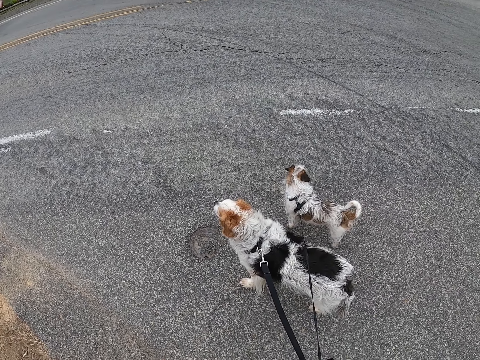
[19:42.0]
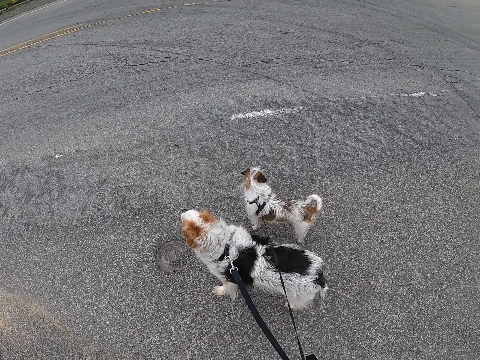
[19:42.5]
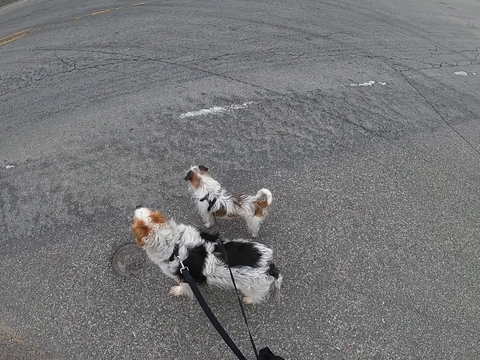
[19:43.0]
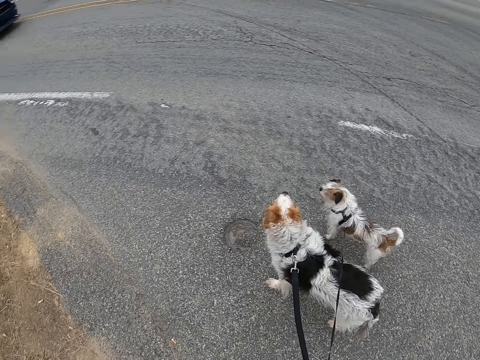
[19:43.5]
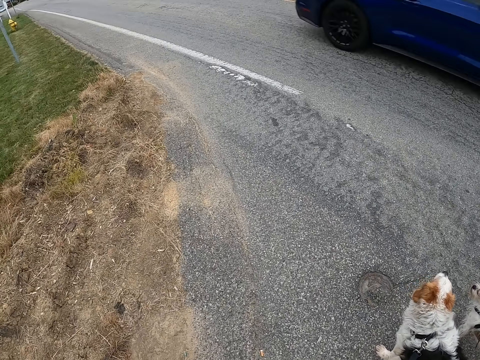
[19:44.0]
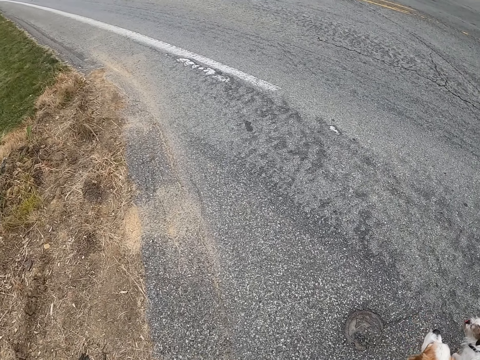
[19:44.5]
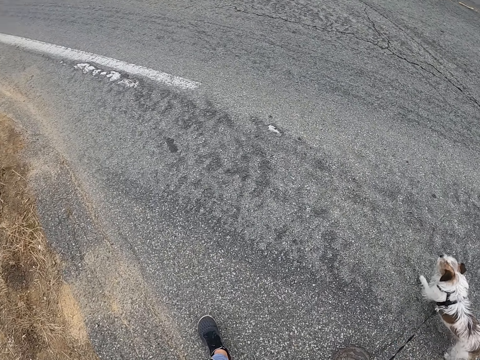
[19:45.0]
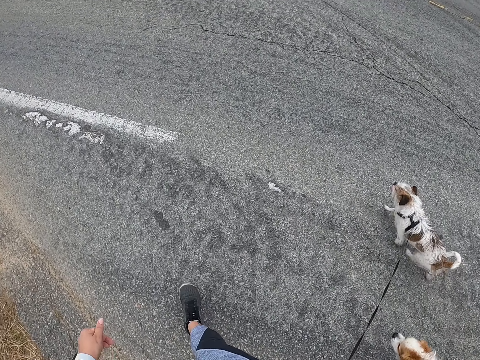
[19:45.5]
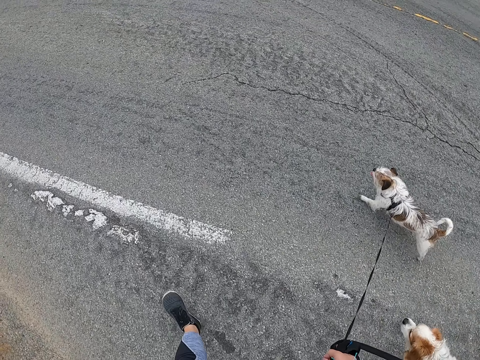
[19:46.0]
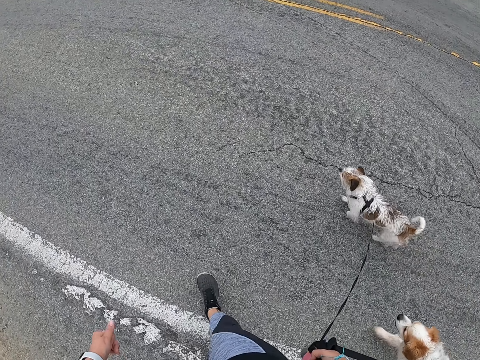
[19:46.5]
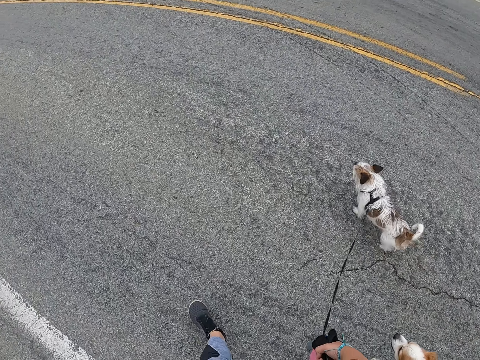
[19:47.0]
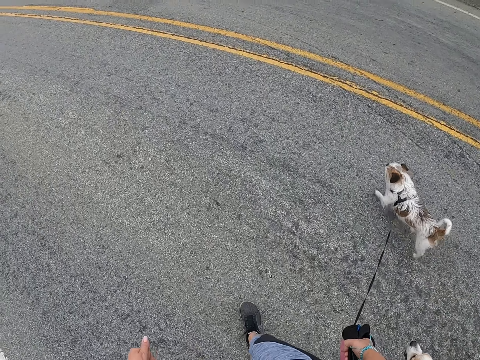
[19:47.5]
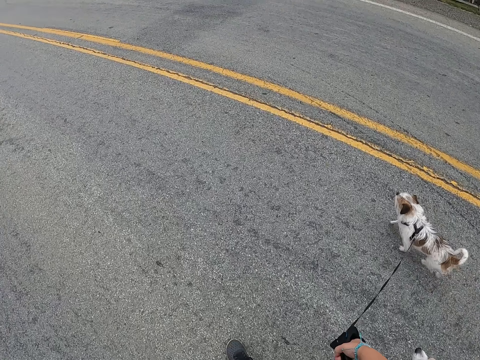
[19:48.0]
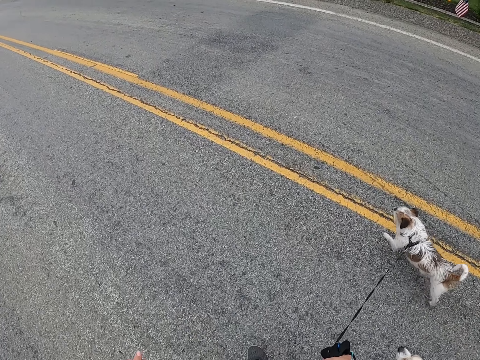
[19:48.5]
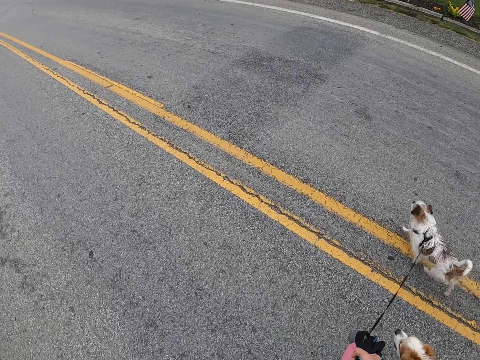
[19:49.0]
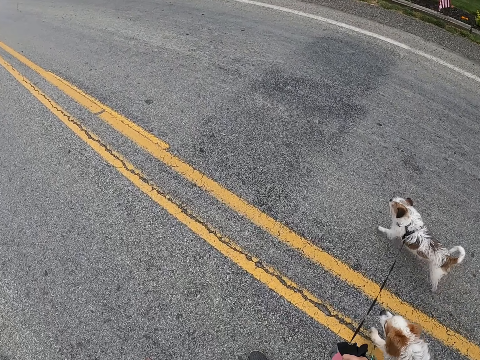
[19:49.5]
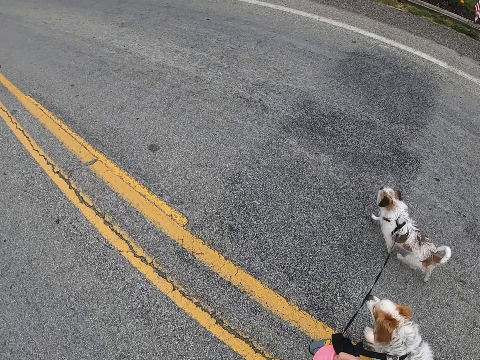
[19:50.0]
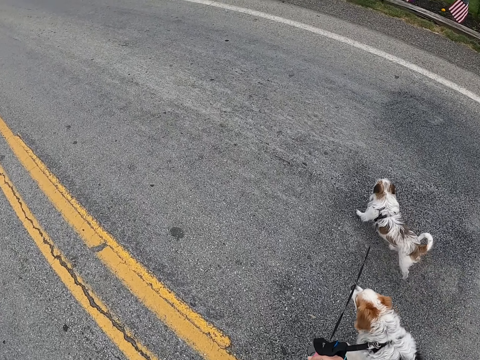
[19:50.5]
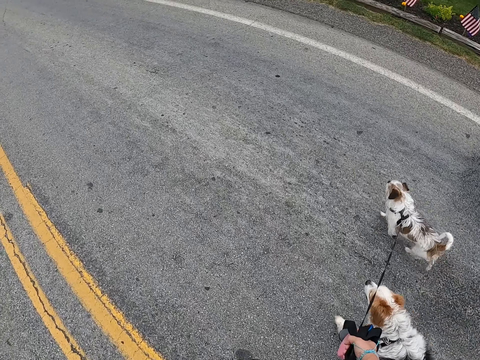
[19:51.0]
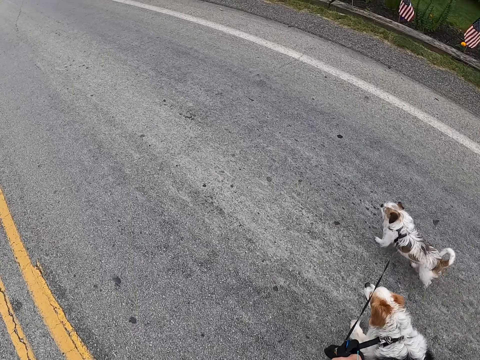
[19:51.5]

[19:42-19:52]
A car passes. The camera wearer walks on the road with dogs.

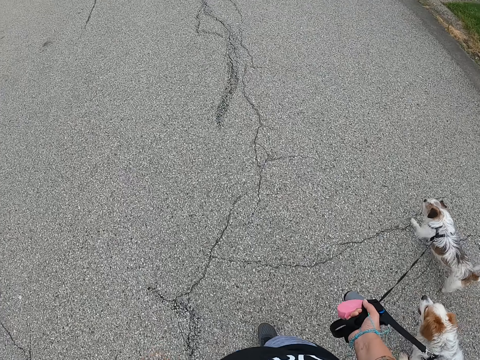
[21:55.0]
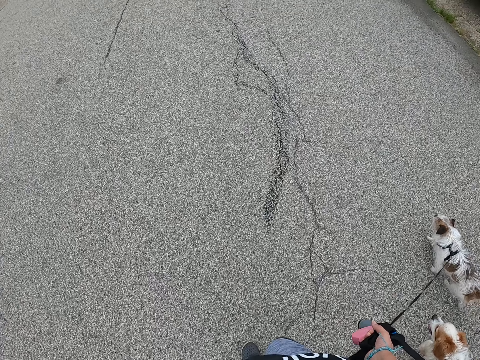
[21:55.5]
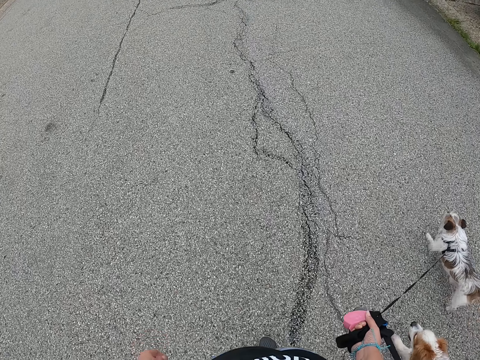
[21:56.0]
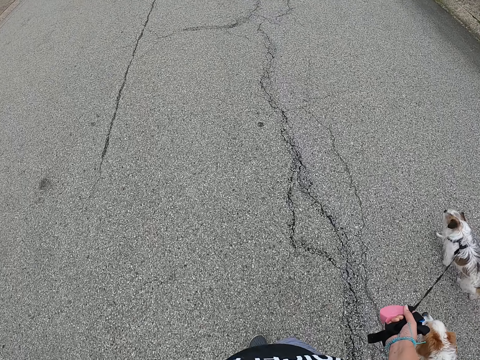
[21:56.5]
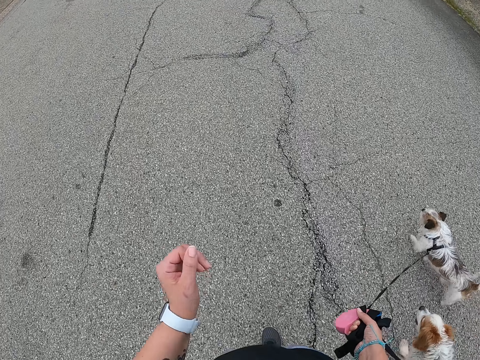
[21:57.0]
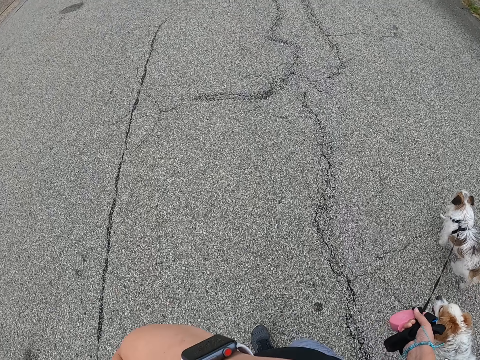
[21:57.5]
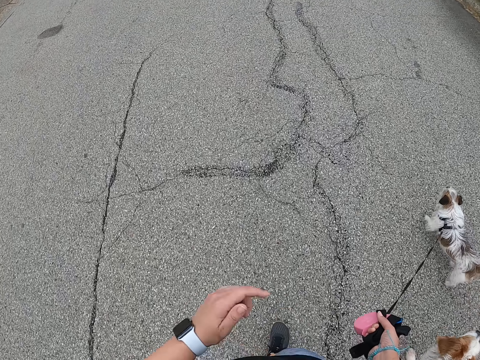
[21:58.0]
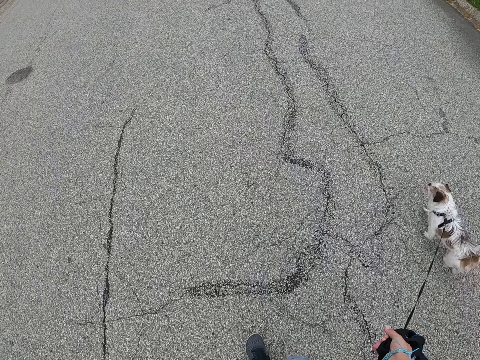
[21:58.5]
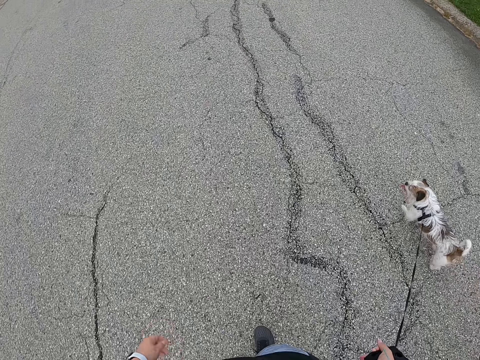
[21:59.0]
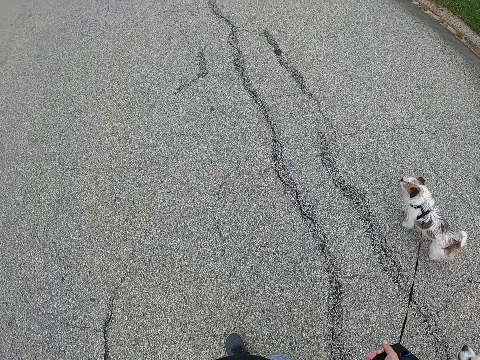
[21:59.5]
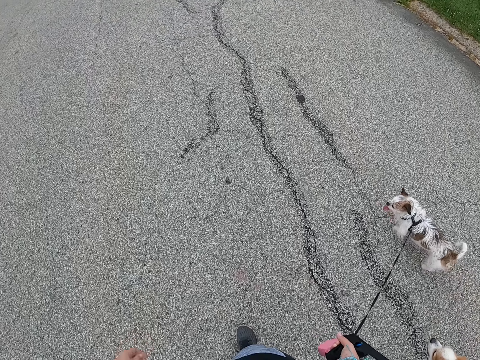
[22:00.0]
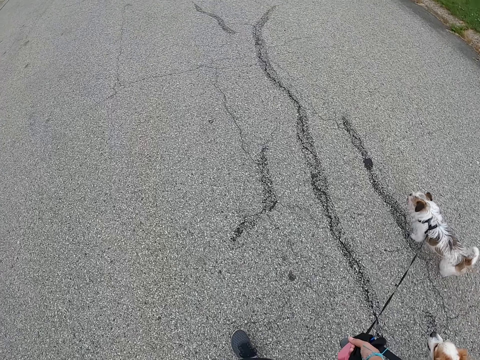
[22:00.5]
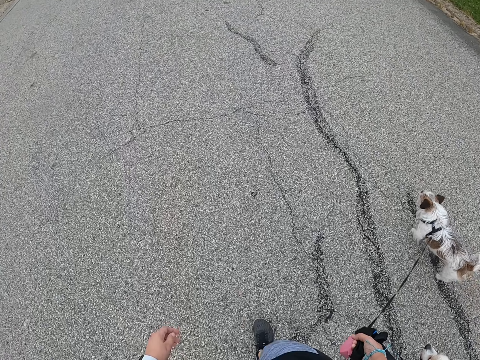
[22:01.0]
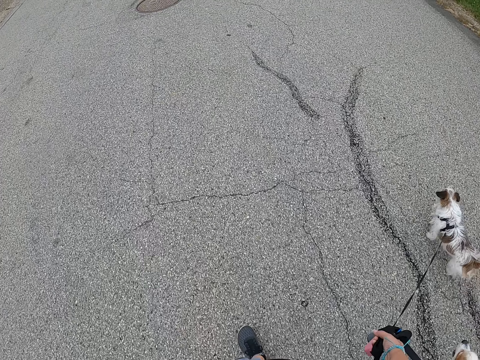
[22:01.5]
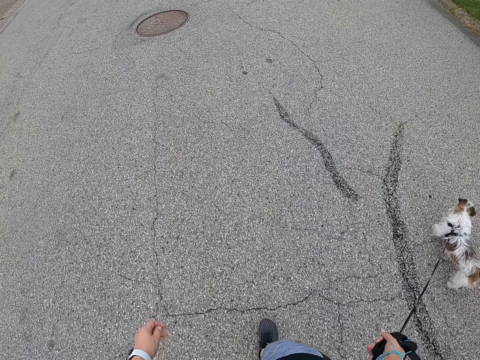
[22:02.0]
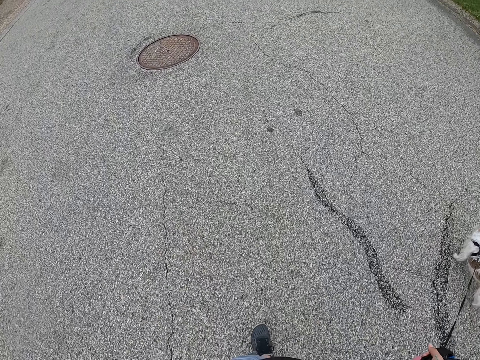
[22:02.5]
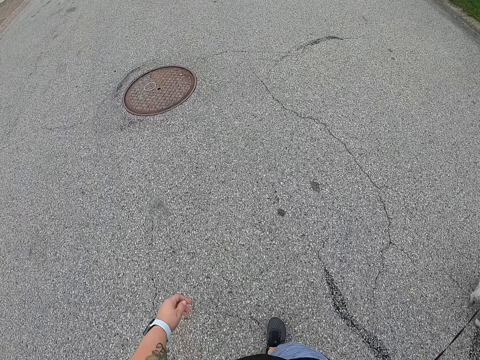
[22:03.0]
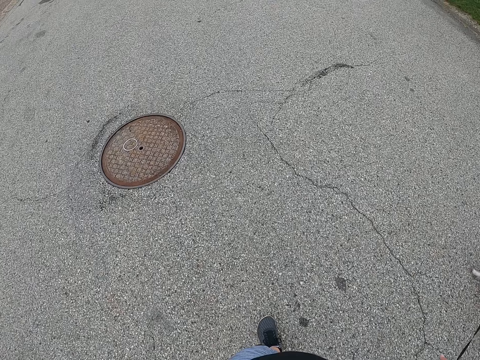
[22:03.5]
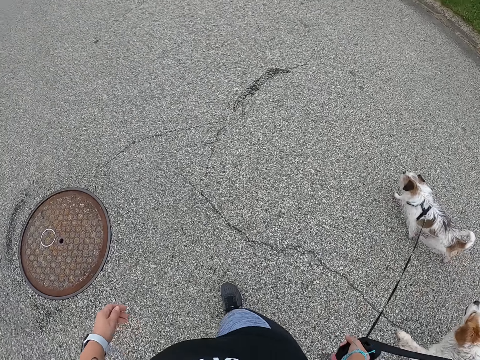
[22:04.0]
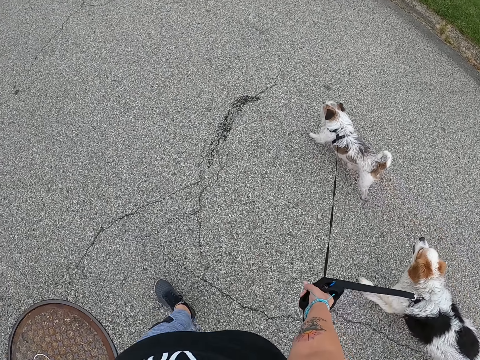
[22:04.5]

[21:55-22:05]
The camera wearer touches their face with their left hand. They drop their left hand from their face. They remove something from their face with their fingers. They walk on the road with the dogs.

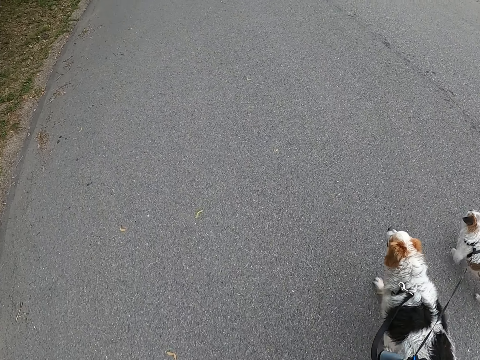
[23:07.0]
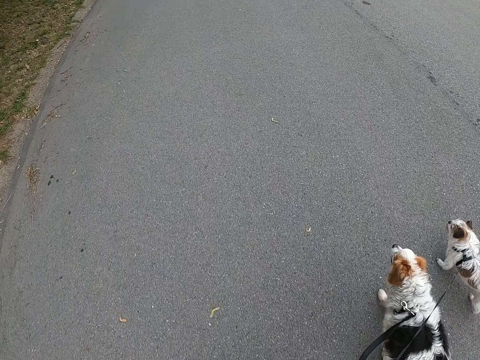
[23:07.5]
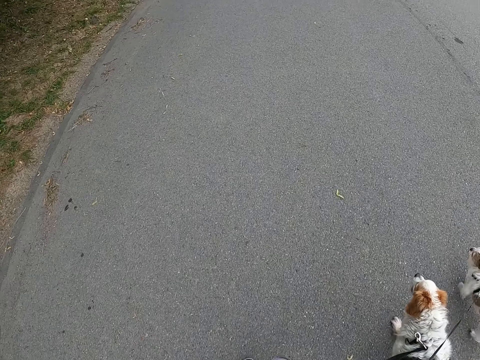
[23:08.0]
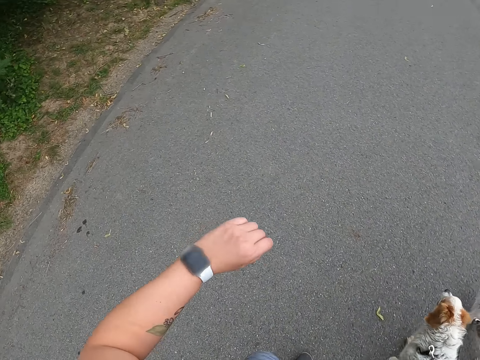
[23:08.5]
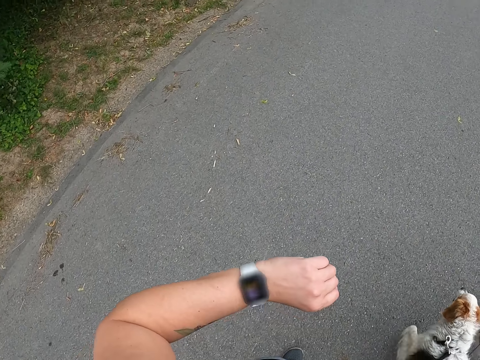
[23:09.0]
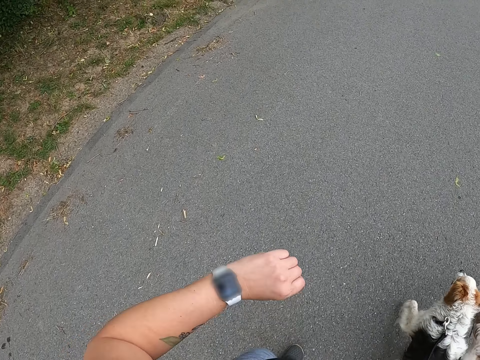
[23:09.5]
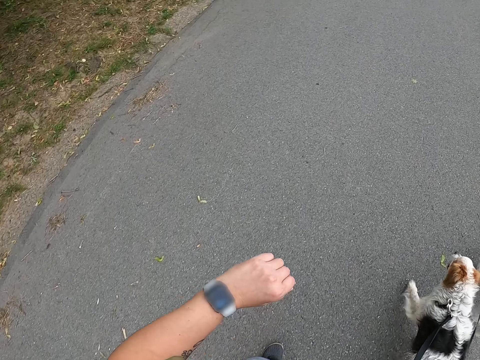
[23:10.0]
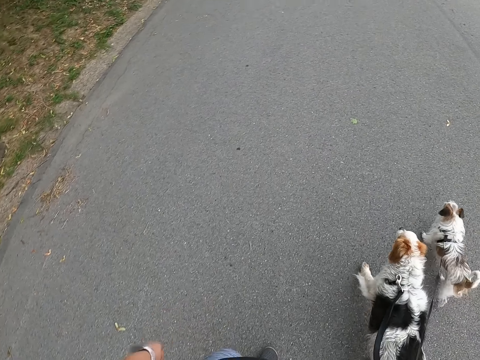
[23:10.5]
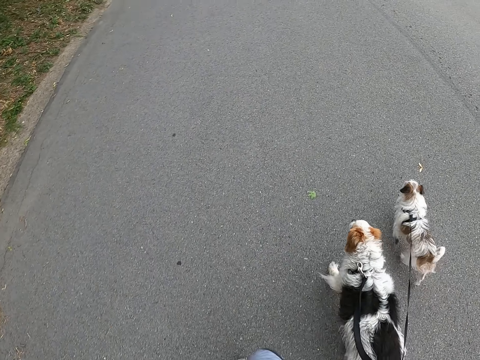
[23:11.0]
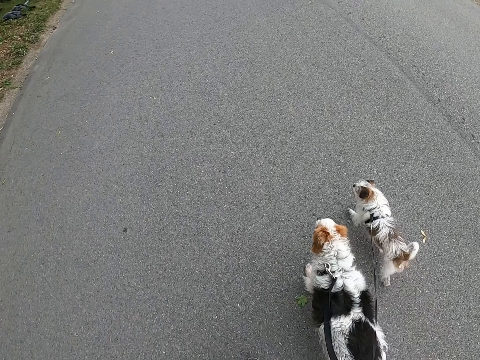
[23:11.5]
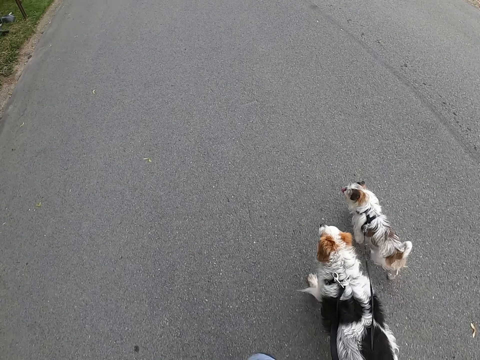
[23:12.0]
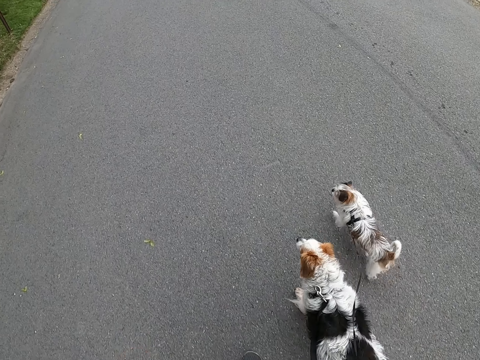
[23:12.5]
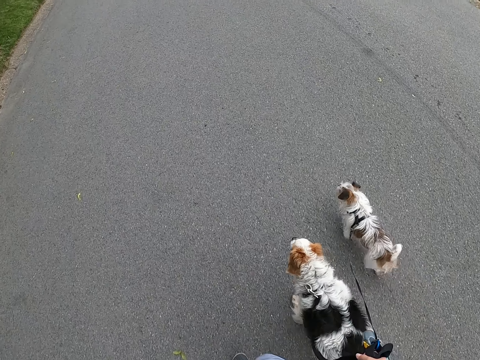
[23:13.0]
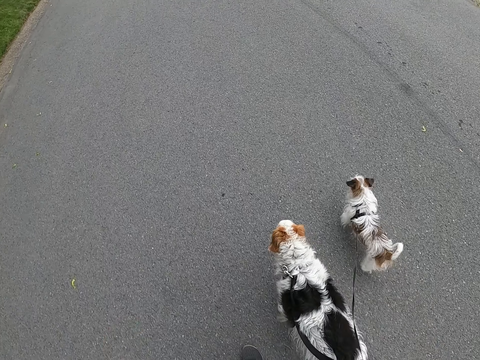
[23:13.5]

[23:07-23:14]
The camera wearer stares at the watch.
